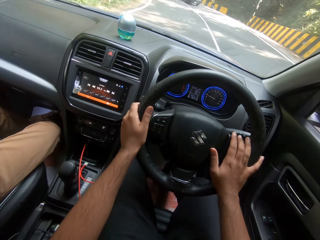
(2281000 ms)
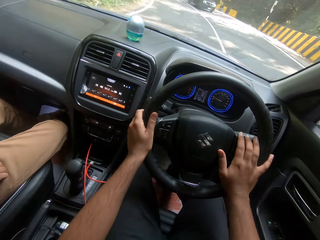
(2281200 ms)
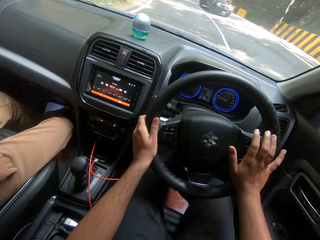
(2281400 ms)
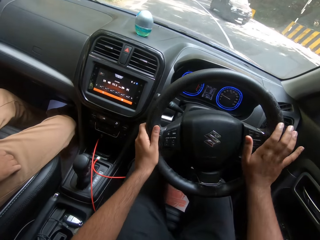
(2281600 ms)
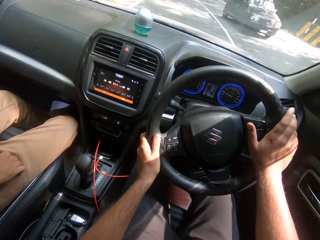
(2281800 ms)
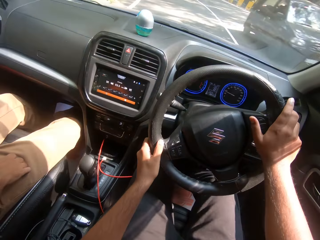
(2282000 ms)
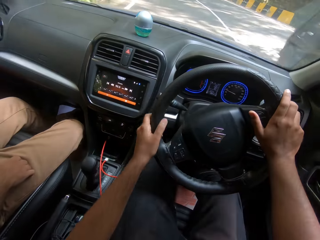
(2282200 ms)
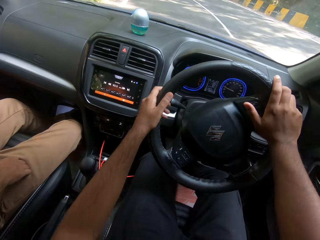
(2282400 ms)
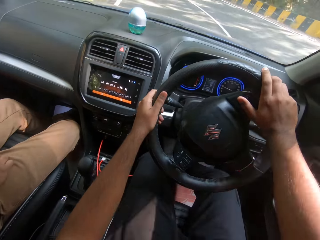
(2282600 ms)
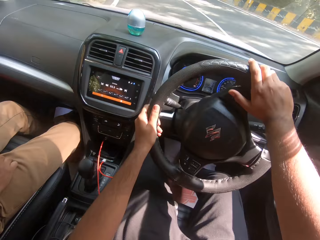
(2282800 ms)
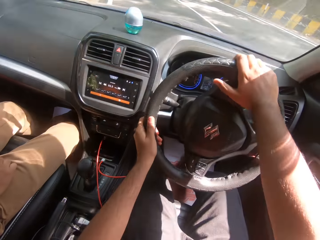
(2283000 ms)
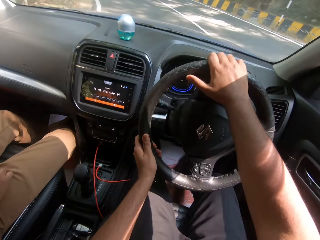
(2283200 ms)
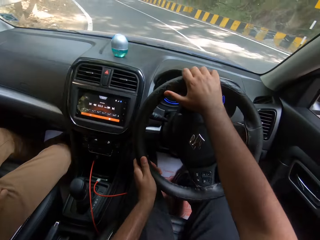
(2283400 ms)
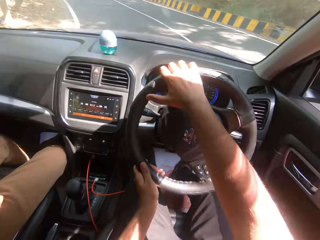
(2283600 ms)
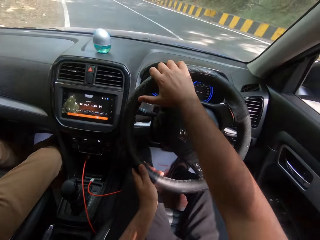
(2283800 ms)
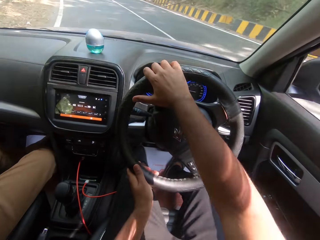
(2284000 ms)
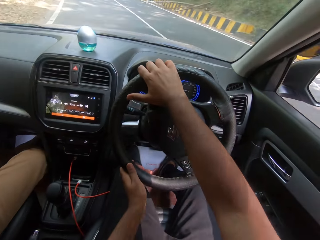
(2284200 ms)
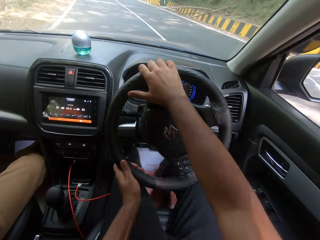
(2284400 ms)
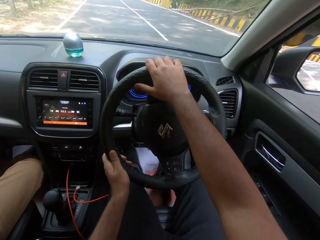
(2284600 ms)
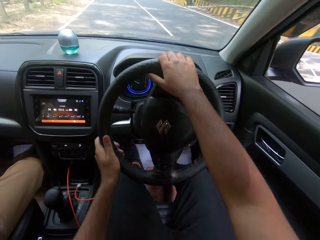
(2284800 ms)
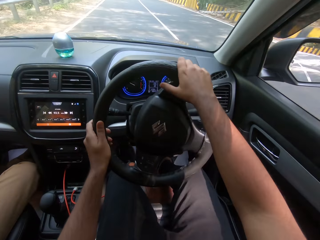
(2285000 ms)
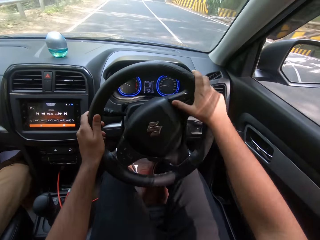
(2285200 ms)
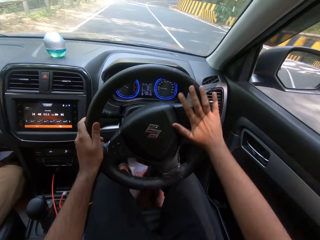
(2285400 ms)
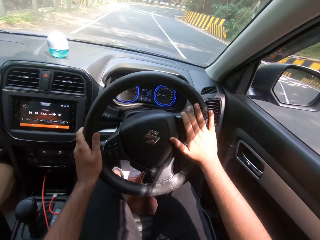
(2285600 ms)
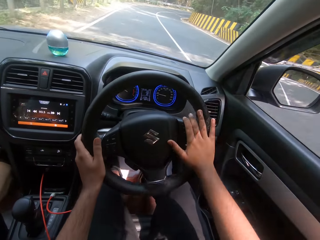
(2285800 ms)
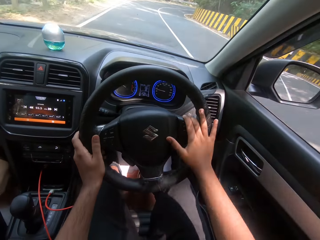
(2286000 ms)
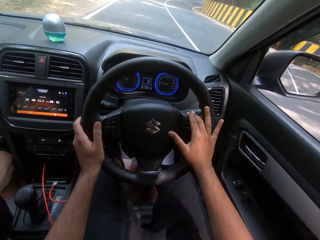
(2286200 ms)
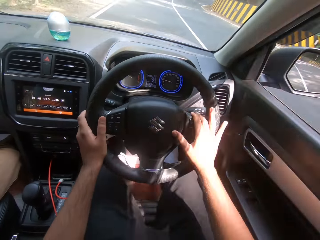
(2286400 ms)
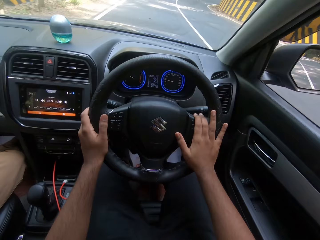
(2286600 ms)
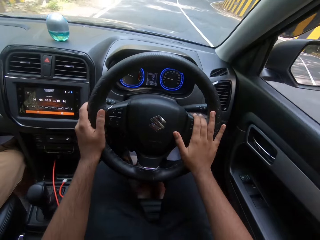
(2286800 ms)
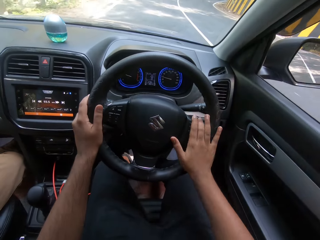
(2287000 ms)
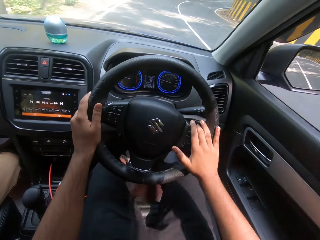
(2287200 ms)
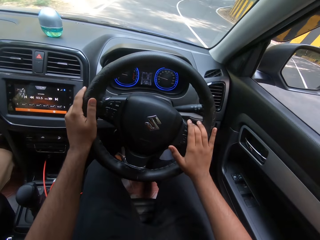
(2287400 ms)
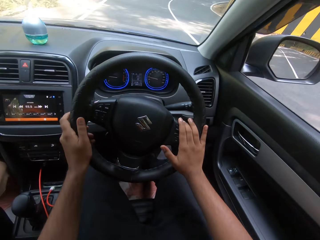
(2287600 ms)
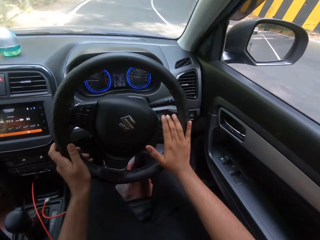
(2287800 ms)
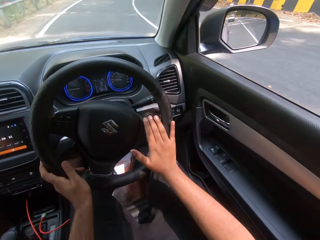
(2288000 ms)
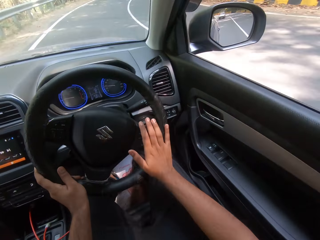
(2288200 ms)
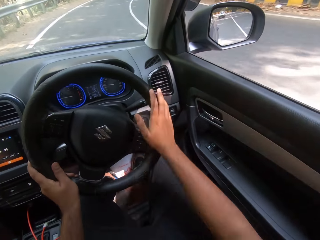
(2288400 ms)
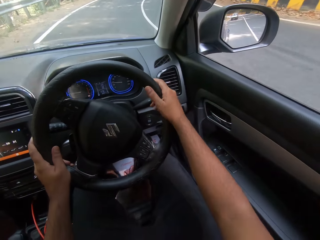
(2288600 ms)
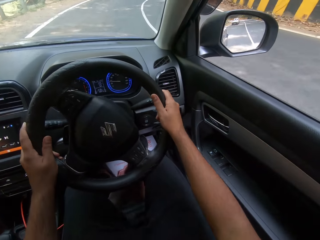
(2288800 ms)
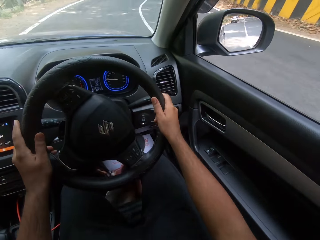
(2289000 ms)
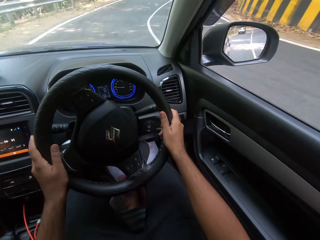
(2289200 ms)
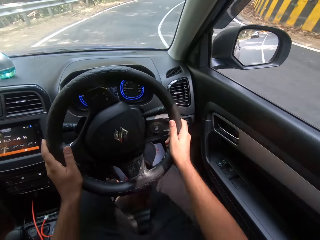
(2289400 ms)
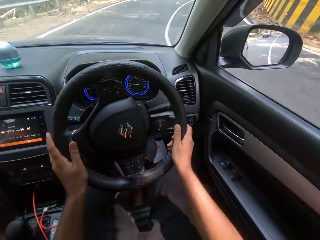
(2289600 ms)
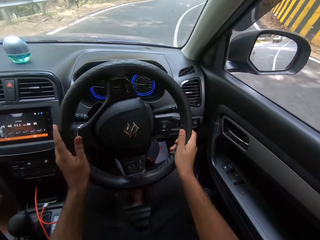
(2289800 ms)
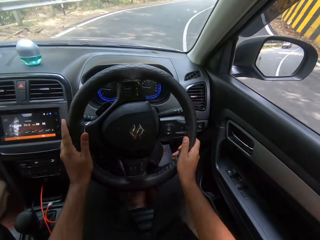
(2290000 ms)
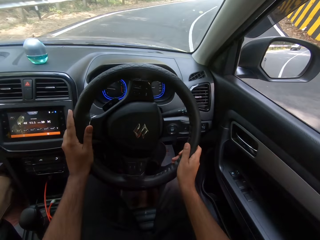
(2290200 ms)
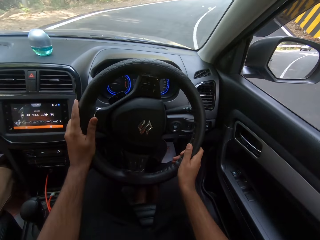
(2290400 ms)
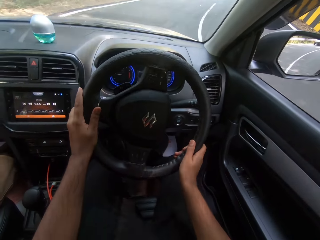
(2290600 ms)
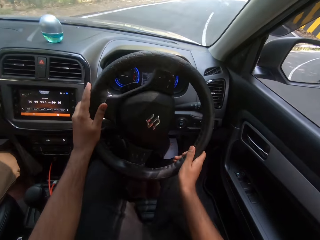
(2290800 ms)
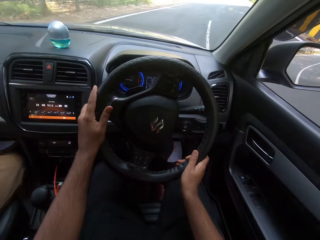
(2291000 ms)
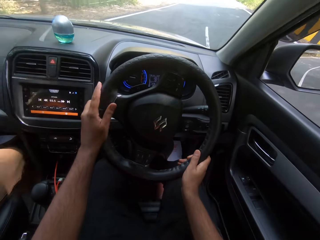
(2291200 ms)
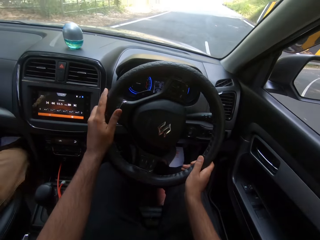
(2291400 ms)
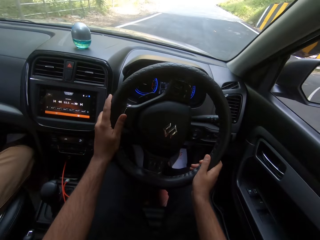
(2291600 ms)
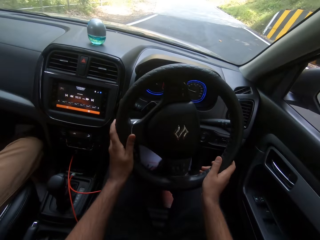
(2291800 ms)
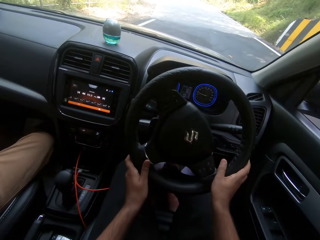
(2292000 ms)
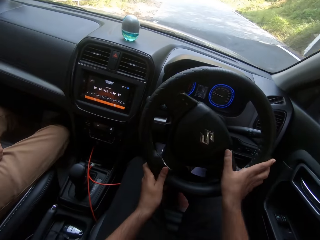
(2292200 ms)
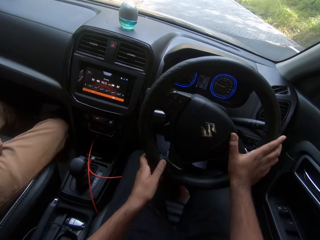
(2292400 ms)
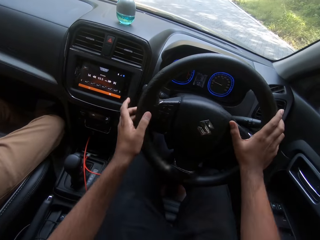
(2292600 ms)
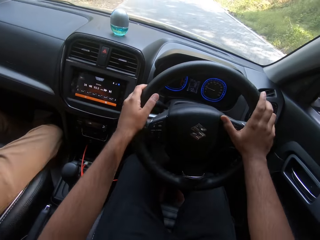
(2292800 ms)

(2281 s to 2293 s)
A saloon car drives past the camera wearer.

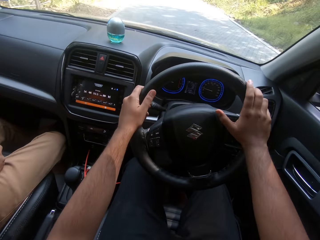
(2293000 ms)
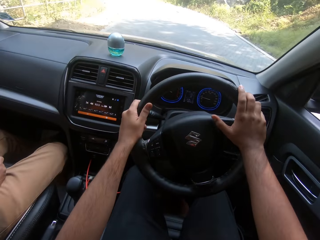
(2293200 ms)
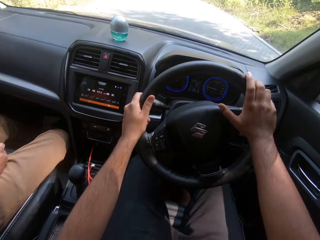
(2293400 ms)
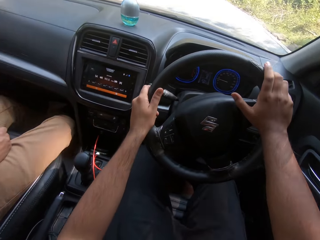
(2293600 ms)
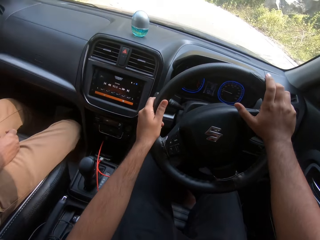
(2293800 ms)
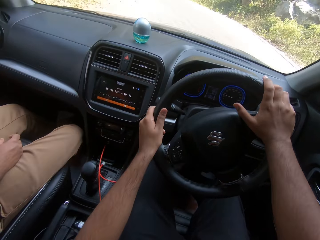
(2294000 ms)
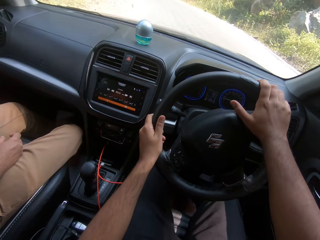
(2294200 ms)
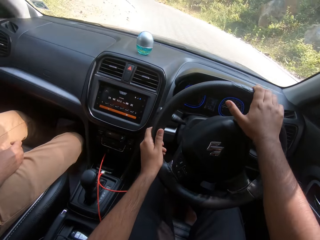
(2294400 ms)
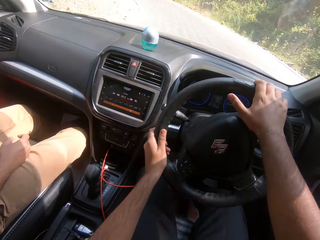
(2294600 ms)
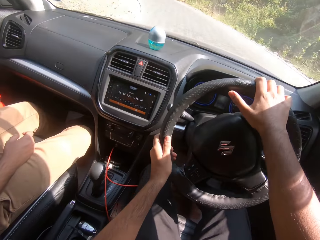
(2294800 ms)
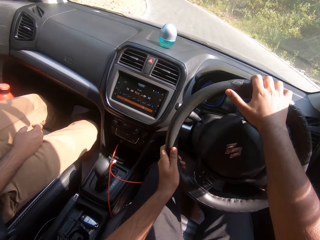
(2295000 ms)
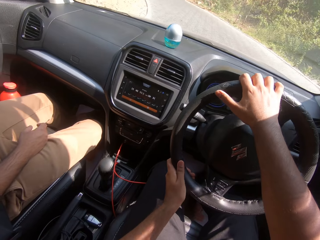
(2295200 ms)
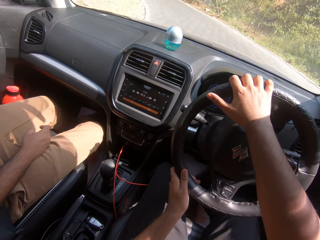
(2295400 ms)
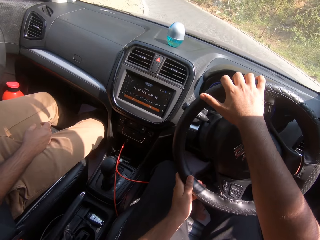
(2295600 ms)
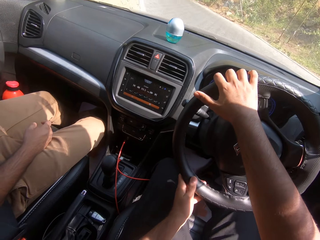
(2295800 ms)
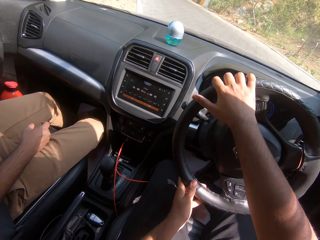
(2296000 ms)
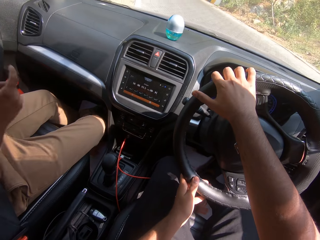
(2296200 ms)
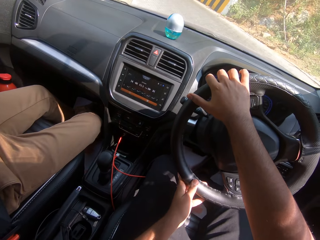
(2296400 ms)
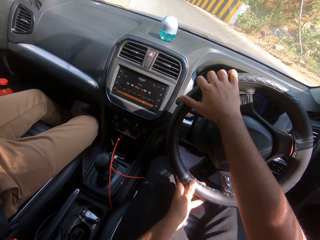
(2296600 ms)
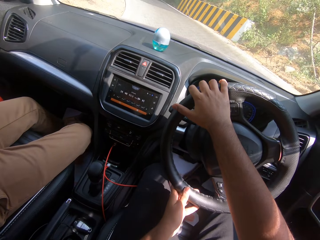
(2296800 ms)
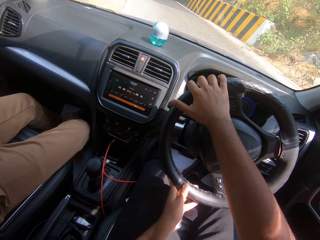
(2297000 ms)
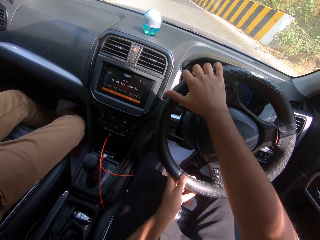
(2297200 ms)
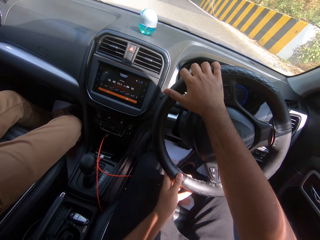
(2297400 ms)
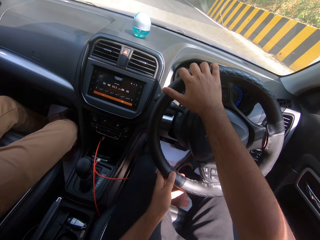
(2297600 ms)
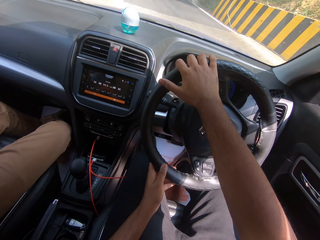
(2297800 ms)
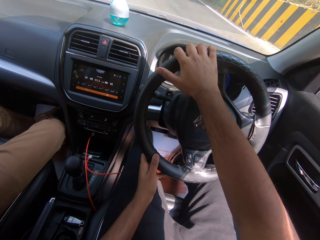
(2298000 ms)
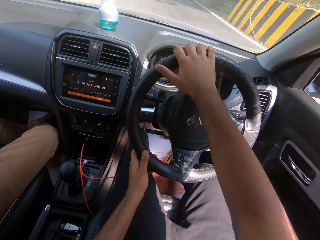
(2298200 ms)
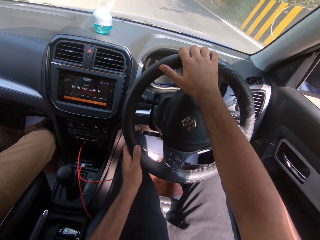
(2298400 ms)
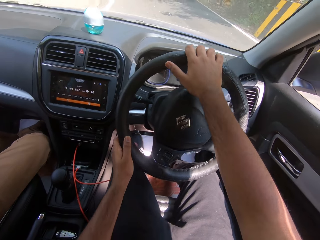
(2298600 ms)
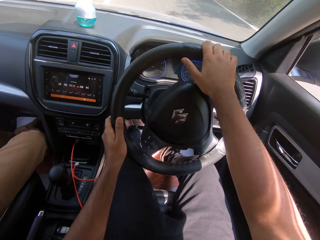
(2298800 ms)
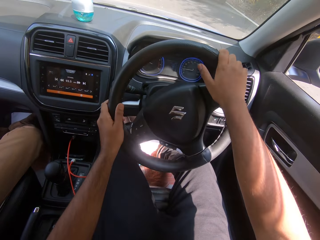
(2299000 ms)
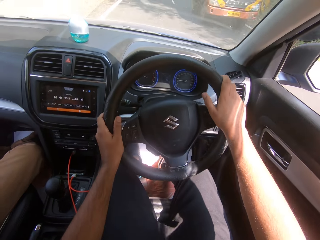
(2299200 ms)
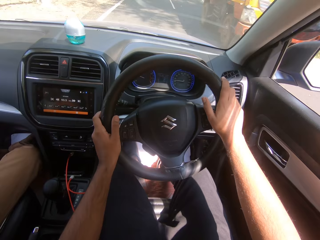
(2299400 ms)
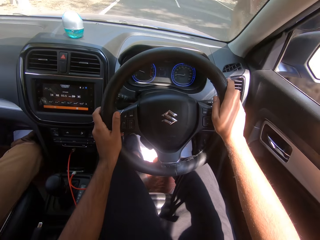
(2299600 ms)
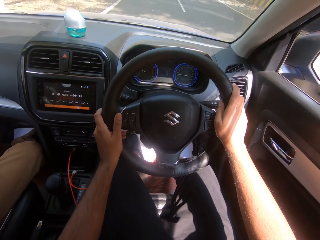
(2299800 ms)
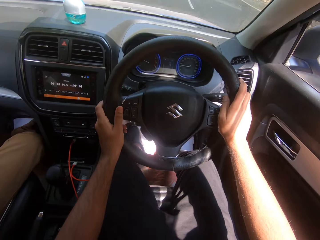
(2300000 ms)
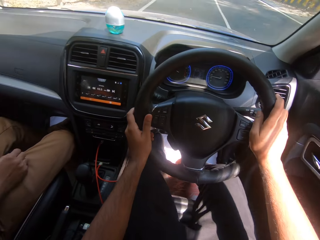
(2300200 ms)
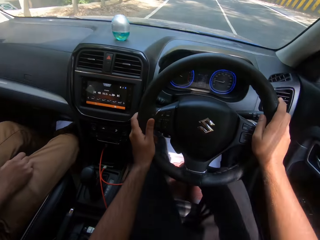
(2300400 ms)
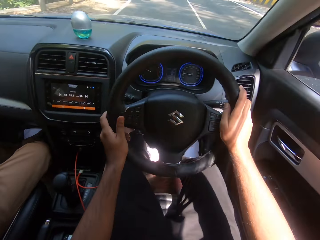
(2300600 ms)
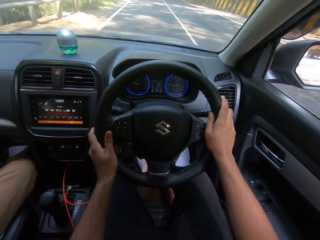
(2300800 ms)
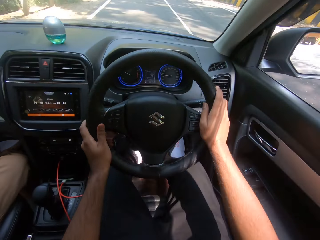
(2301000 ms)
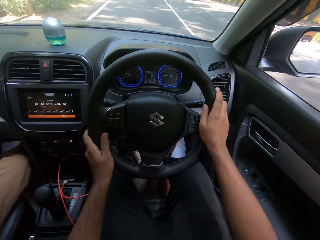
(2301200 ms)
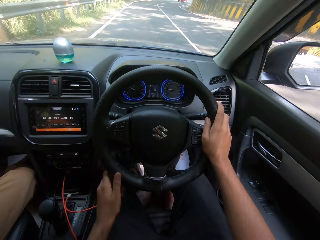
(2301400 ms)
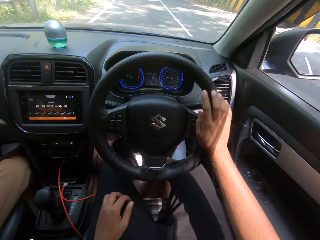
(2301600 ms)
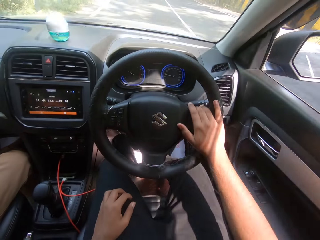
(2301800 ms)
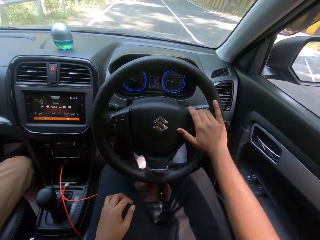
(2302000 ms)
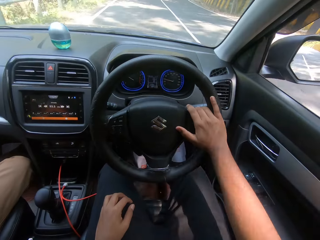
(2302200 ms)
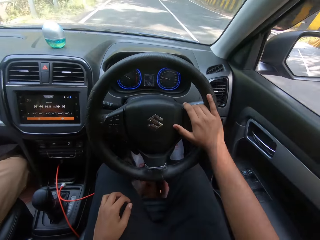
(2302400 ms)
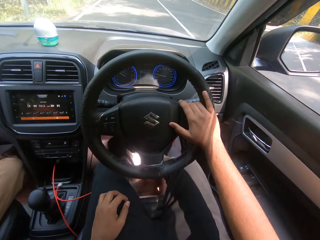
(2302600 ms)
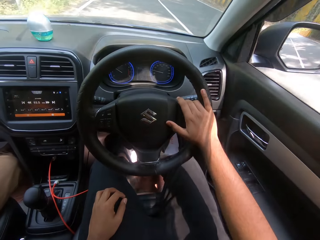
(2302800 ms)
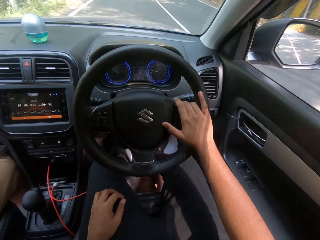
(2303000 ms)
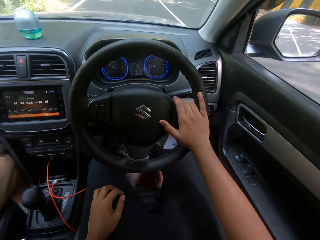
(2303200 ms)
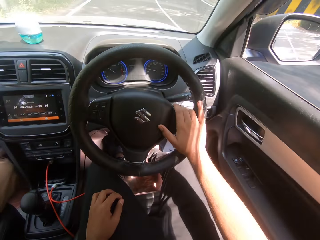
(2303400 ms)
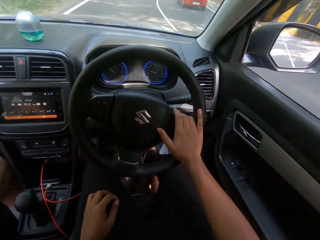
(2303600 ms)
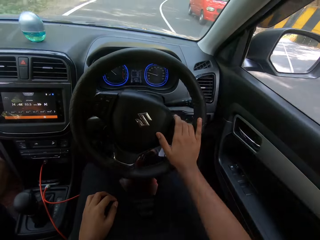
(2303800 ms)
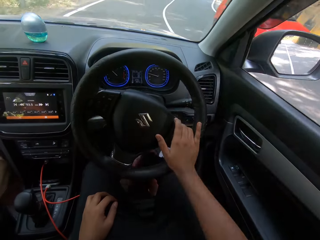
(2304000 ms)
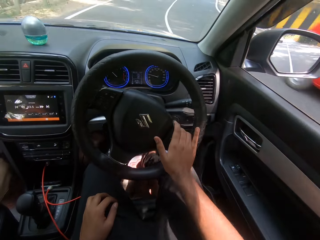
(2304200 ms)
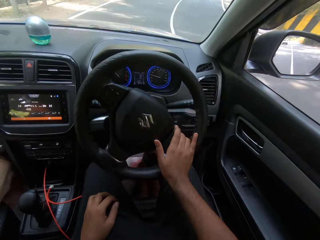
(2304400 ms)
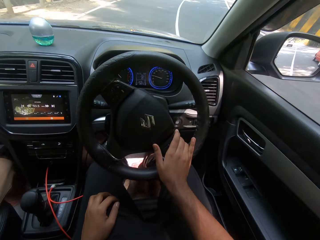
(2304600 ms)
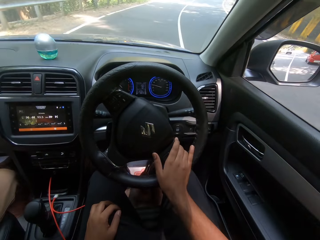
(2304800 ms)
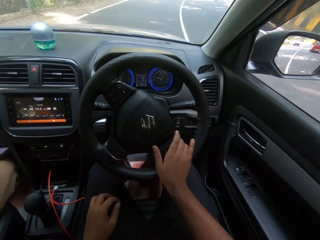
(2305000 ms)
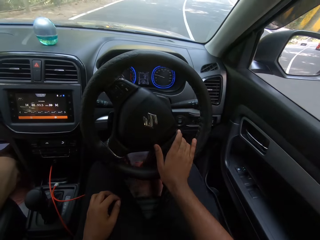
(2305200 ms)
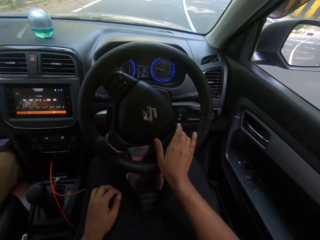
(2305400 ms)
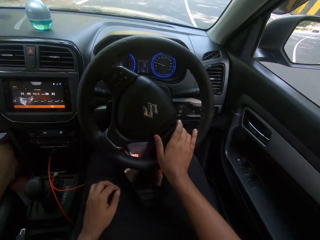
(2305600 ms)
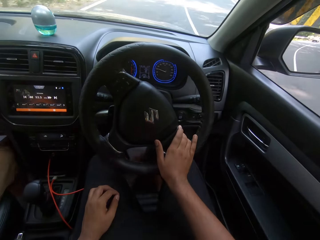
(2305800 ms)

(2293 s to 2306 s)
A lorry drives past the camera wearer. A saloon car drives past the camera wearer.
